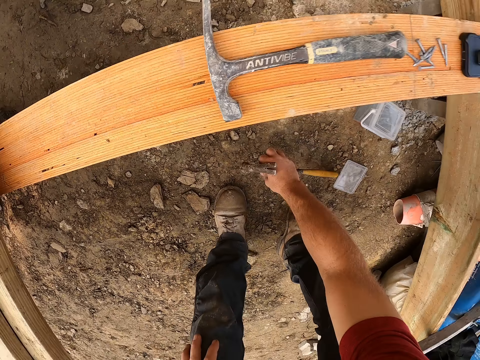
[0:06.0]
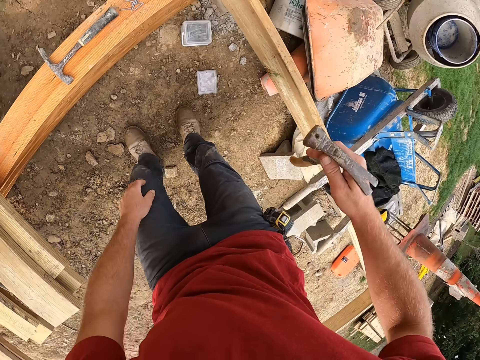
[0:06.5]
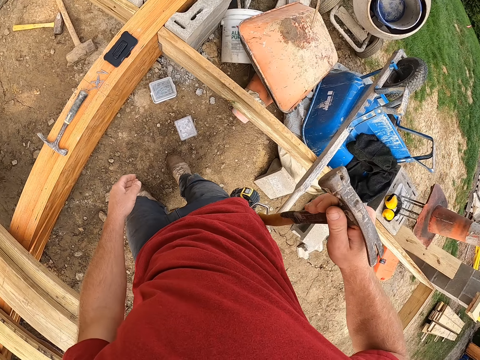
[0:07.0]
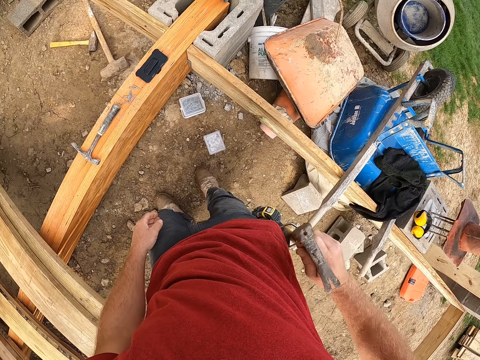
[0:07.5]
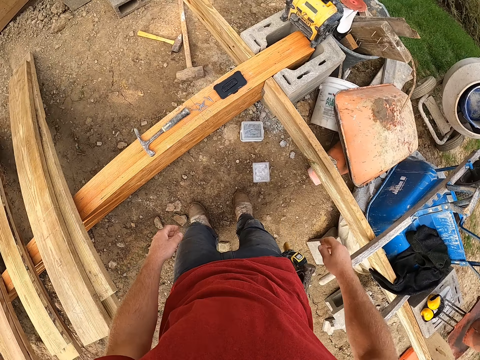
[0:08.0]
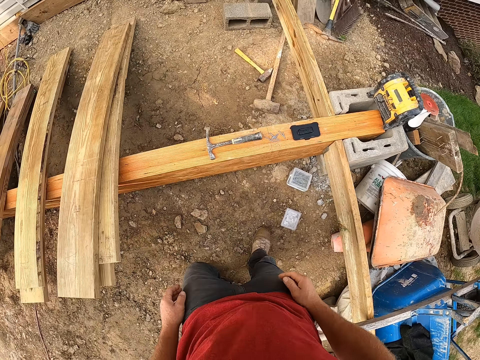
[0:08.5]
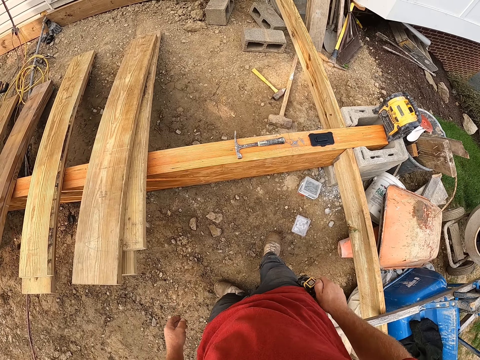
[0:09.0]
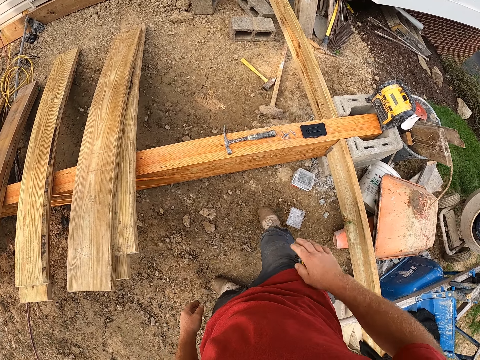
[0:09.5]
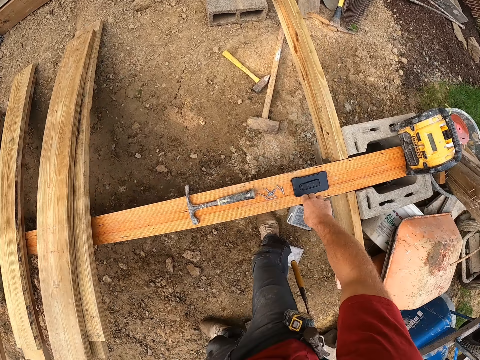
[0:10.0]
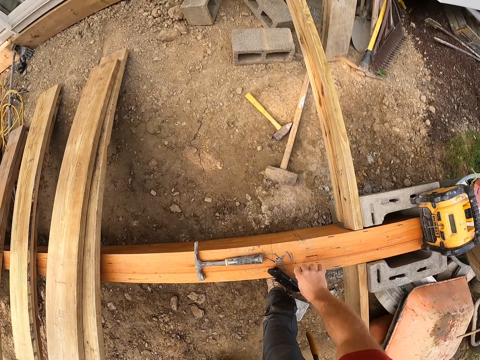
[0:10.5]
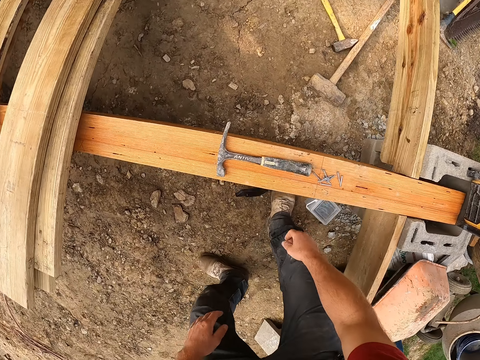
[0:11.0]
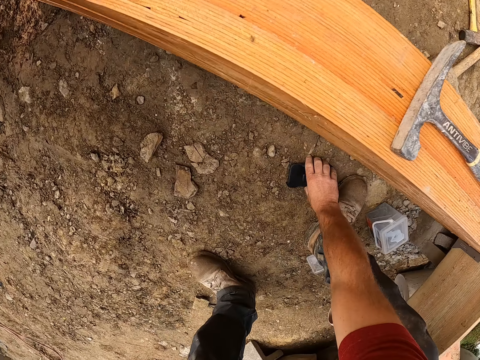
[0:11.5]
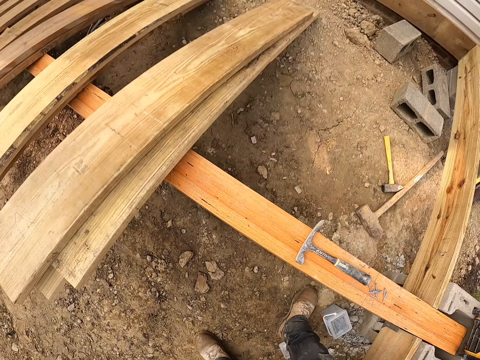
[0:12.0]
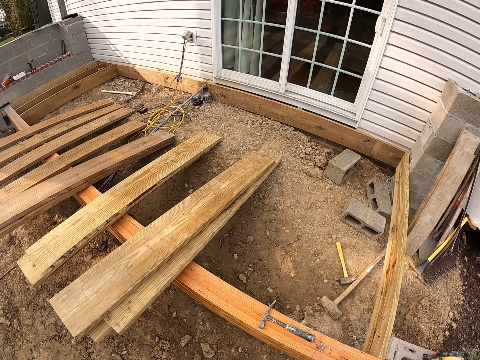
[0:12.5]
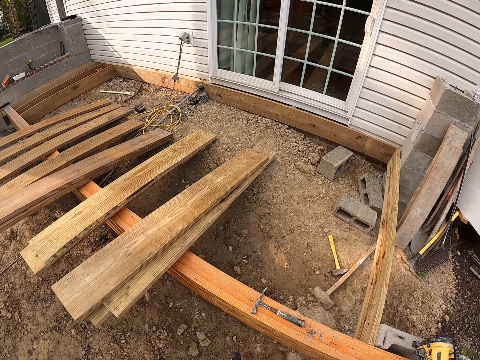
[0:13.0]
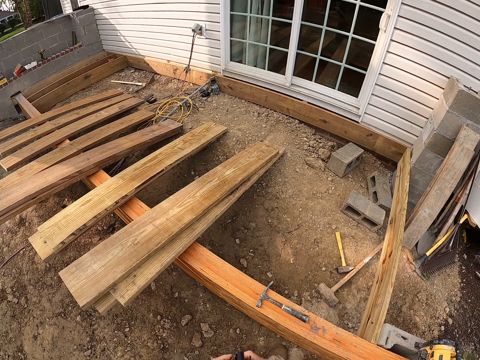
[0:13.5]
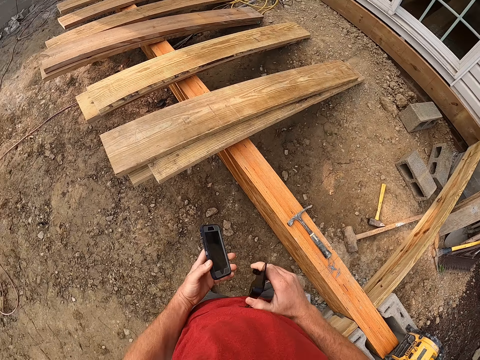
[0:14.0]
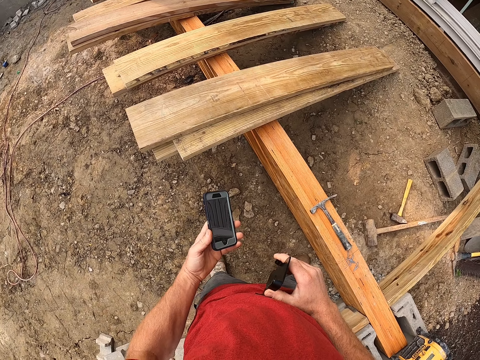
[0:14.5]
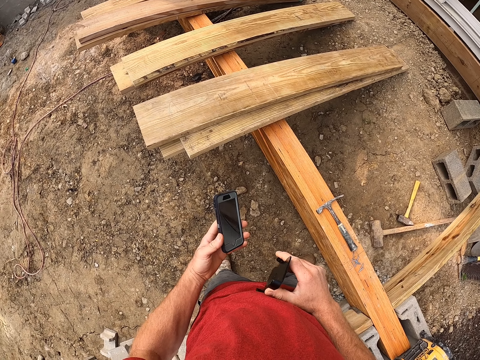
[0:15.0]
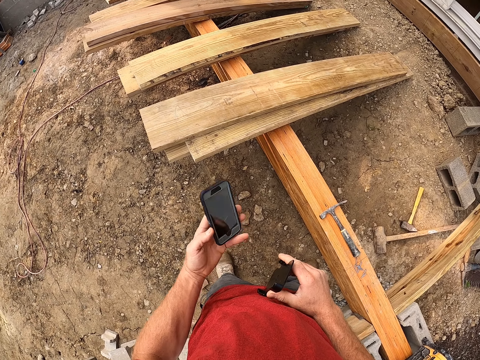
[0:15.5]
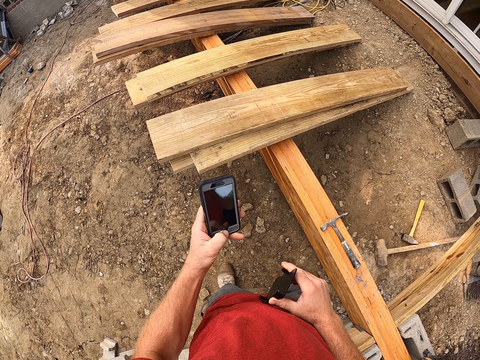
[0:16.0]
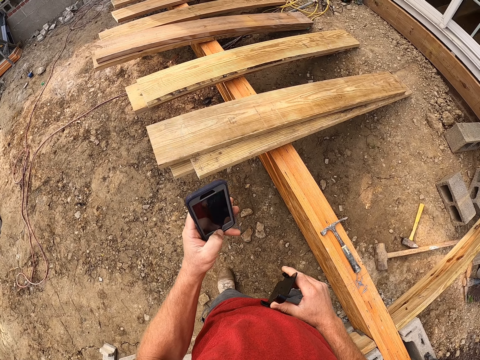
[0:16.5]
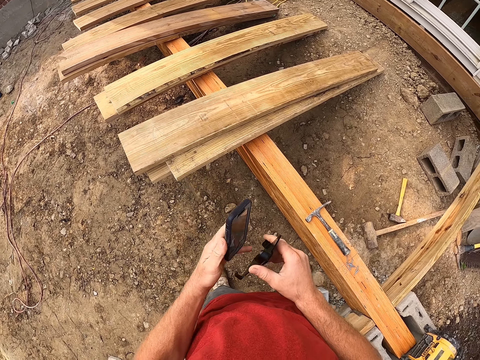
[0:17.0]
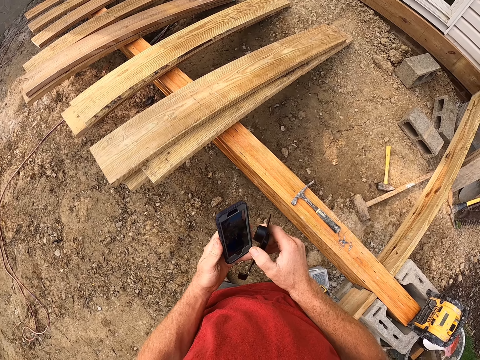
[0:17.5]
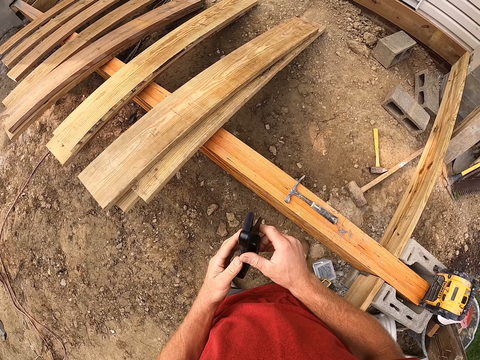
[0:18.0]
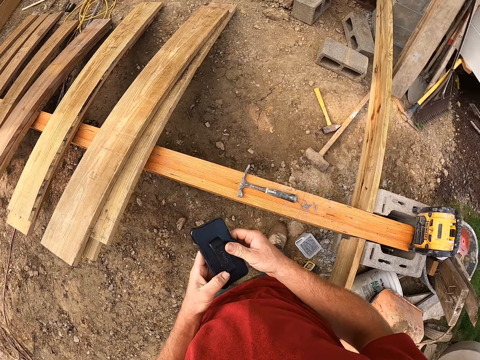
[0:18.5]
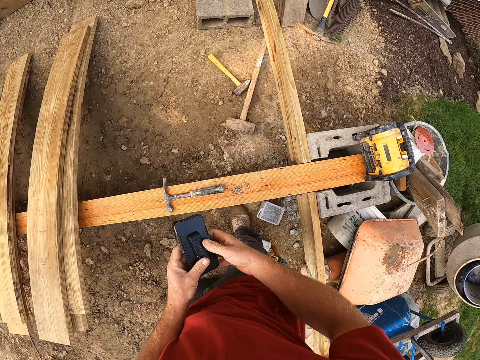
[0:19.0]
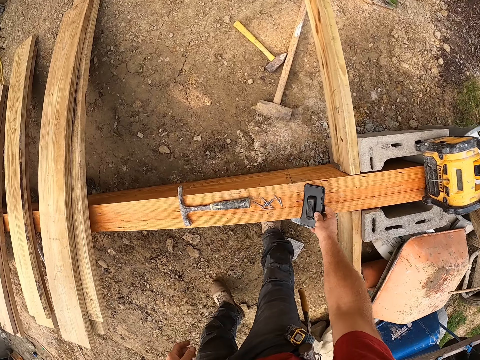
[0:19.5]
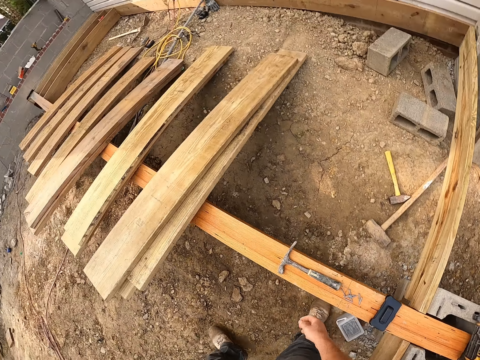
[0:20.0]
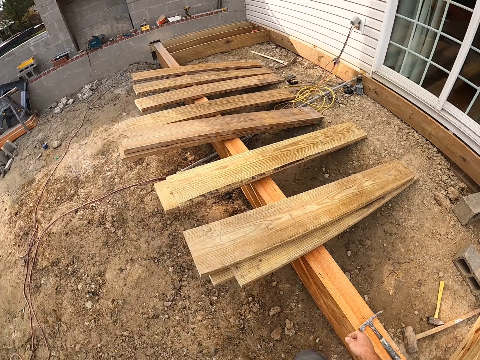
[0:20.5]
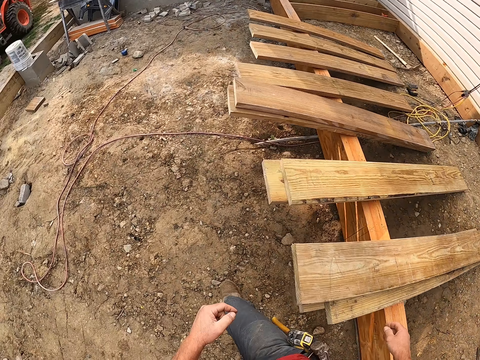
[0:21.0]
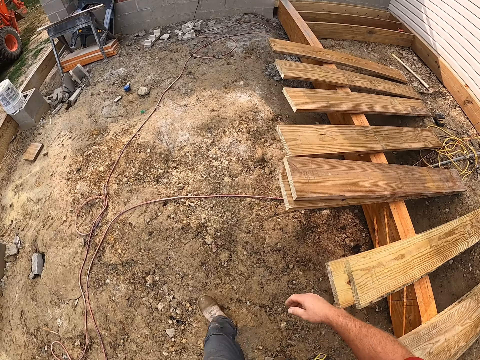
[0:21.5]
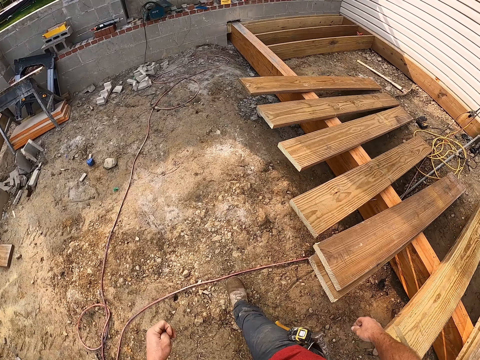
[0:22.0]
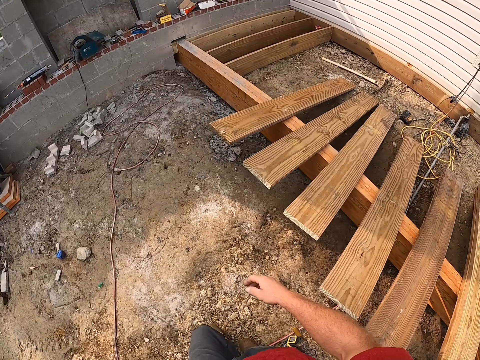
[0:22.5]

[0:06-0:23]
The camera wearer hangs the hammer on his trouser. He touches a phone on a wooden frame. He takes the phone on the wood. He drops the phone on the ground. He picks up the phone on the ground. He removes the screen guide from the phone. He operates the phone. He places the screen guide on the phone. He drops the phone on the wooden frame. He walks towards the woods.

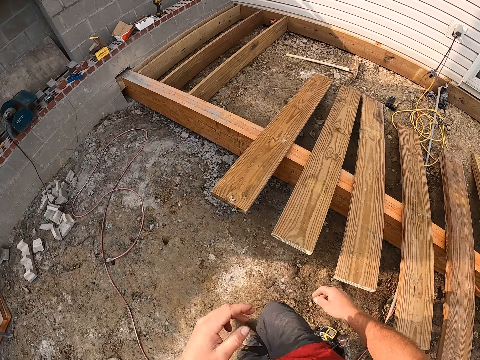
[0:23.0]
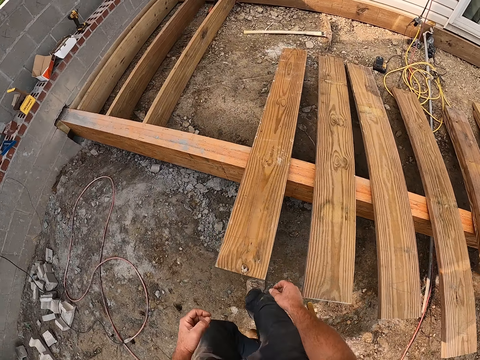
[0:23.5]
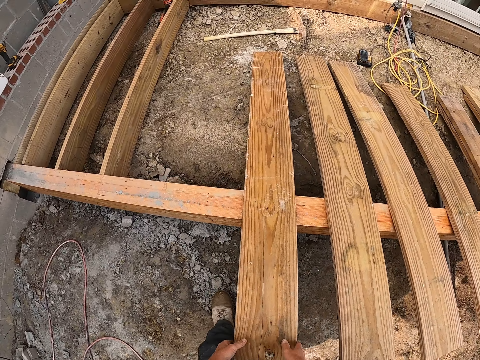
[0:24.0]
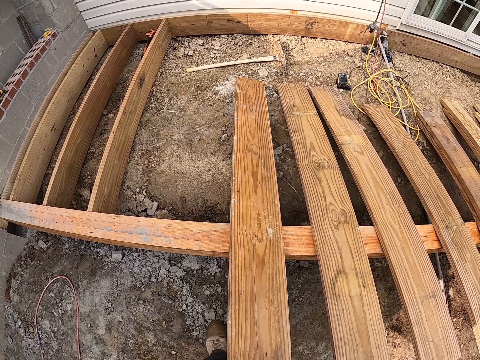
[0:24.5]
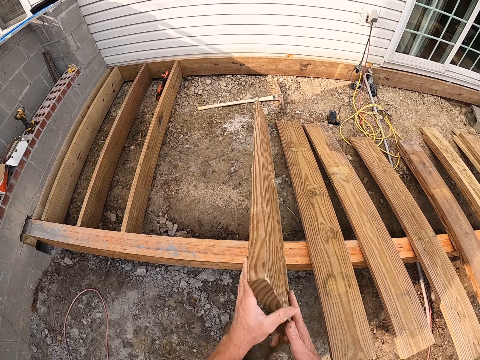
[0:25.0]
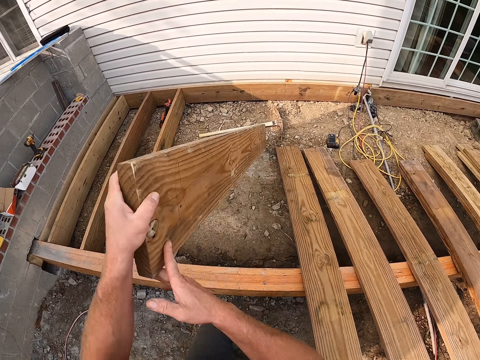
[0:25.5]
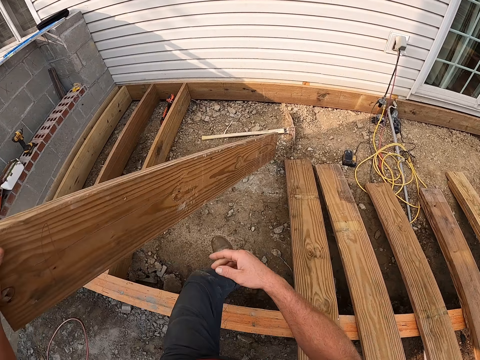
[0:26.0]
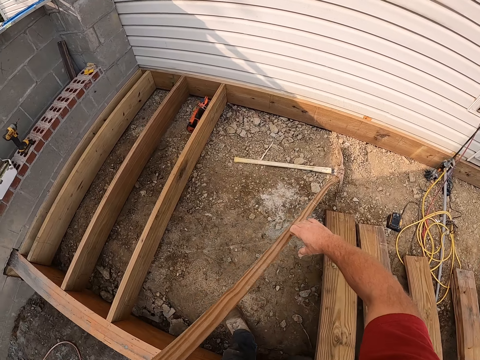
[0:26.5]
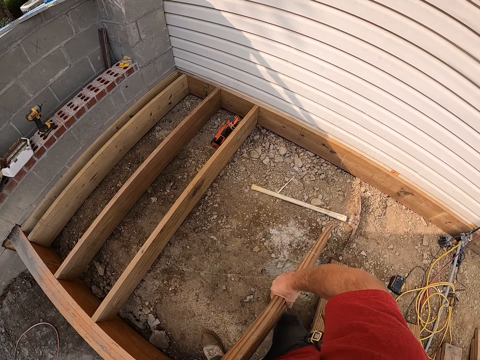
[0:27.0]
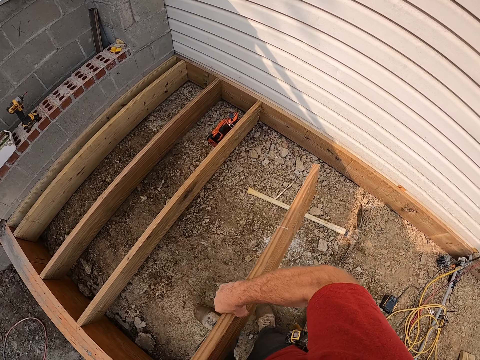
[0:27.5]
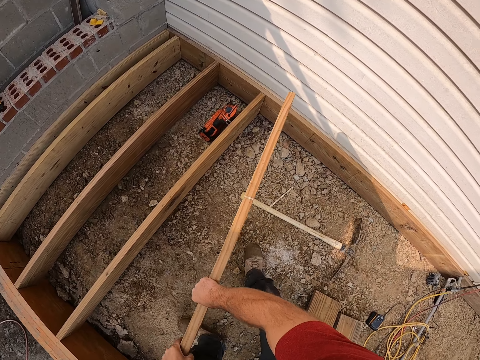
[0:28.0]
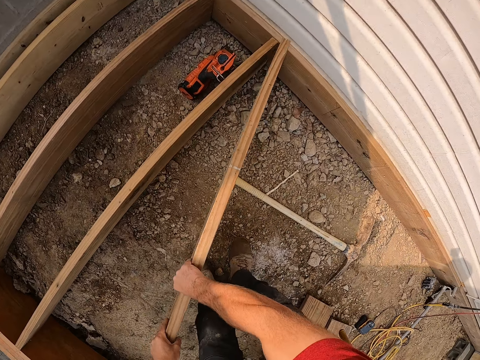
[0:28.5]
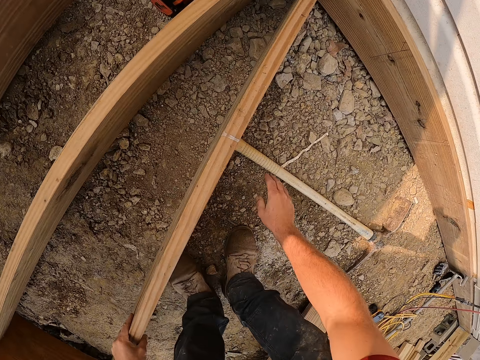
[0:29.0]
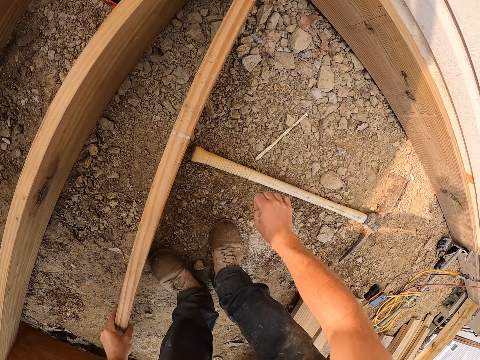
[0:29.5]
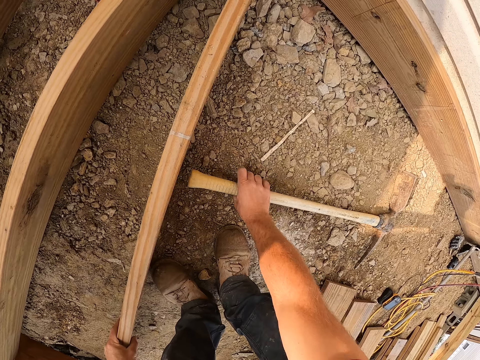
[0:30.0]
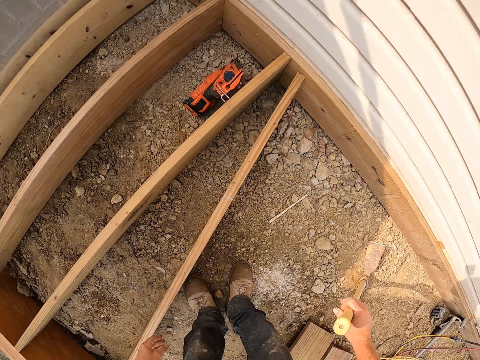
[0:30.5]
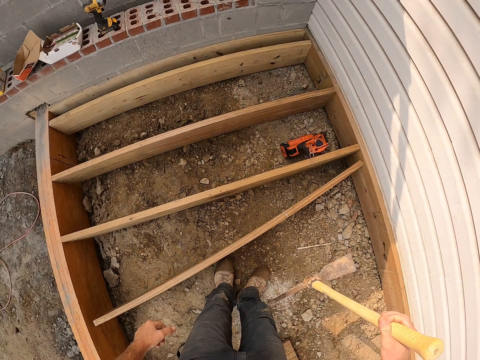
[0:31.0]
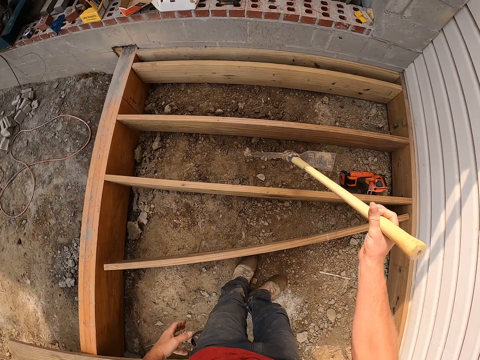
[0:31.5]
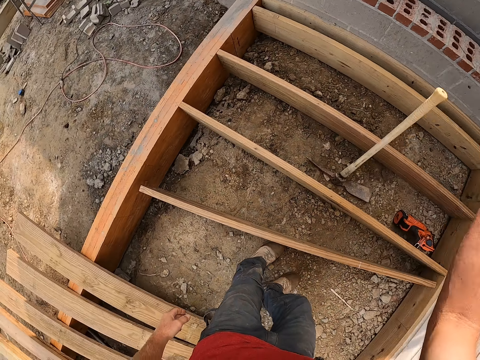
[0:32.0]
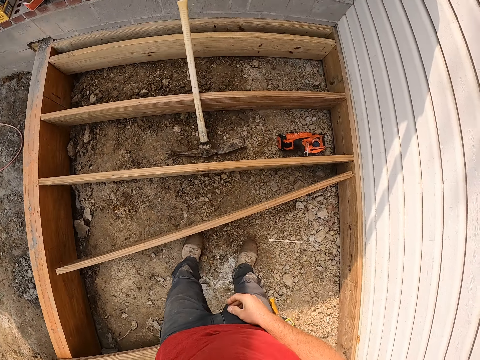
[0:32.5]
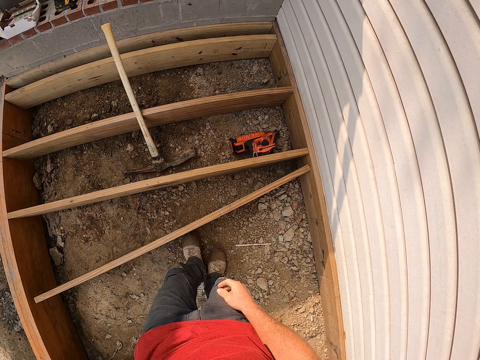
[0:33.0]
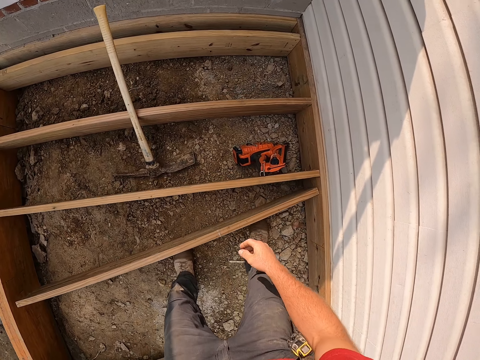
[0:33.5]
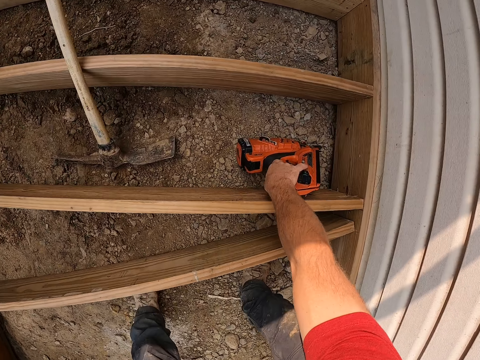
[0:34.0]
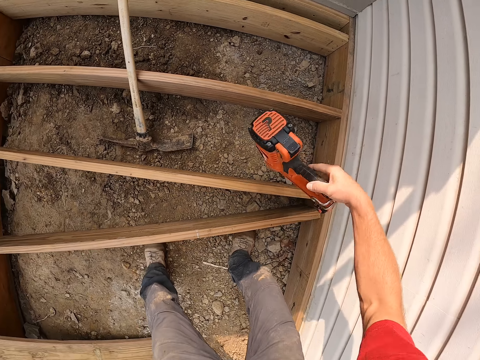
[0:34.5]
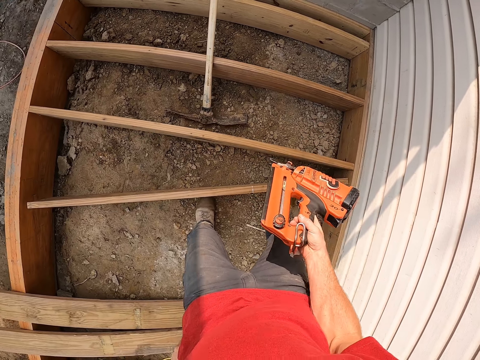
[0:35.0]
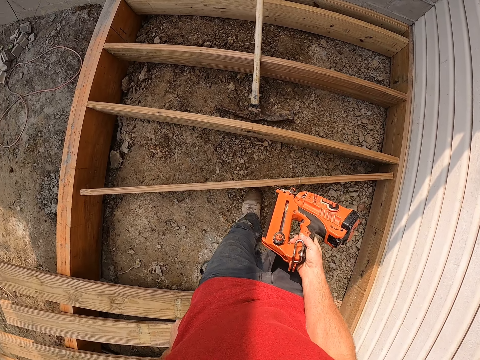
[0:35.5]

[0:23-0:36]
The camera wearer carries a wooden plank from the wooden frame. They place the wooden plank between the wooden frame. They lift up a hoe on the ground. They drop the hoe on the ground. They pick up a drill machine from the ground. They move backwards.
